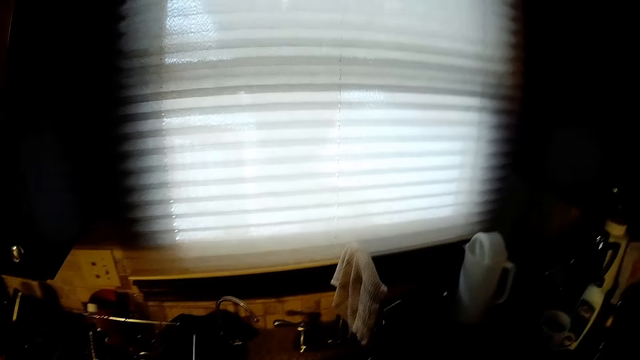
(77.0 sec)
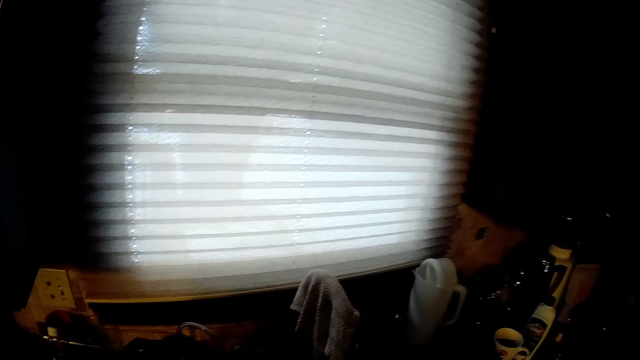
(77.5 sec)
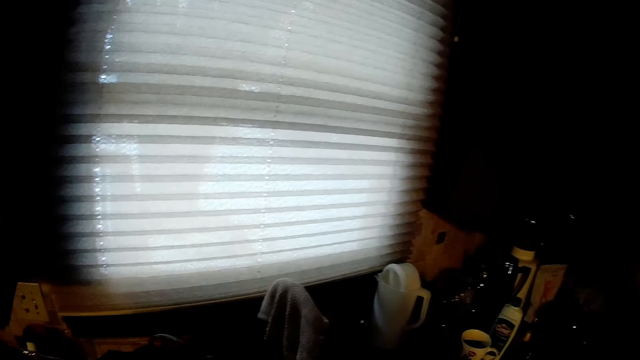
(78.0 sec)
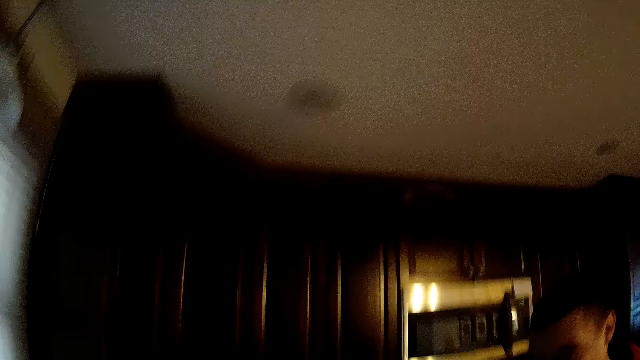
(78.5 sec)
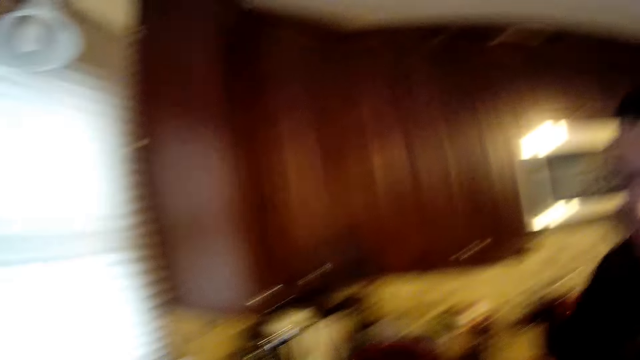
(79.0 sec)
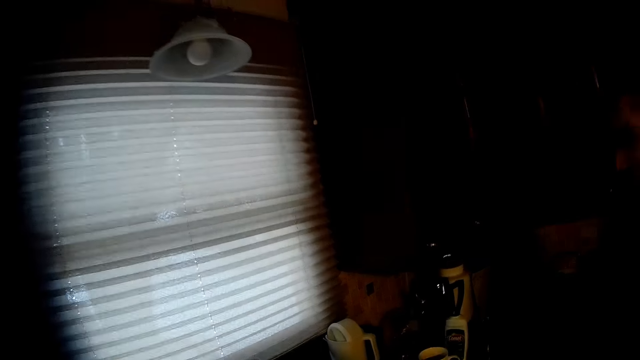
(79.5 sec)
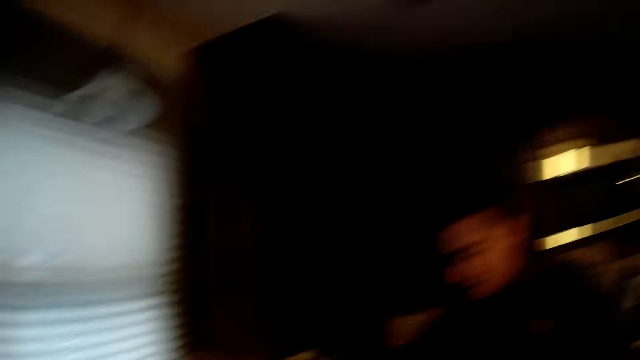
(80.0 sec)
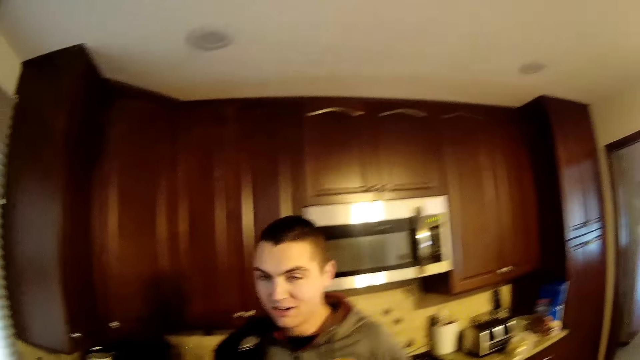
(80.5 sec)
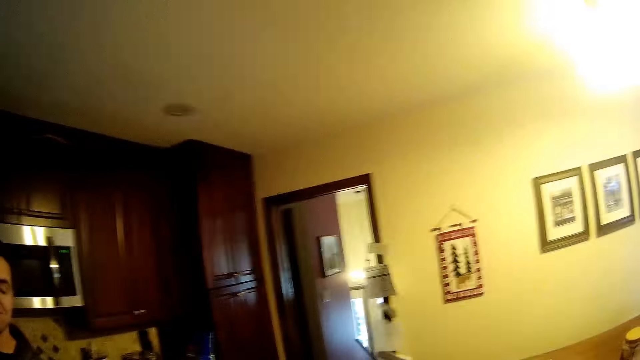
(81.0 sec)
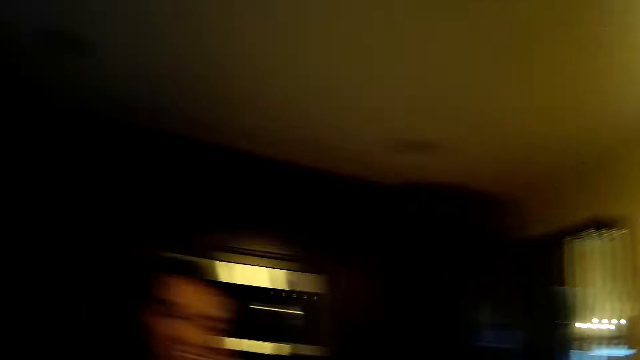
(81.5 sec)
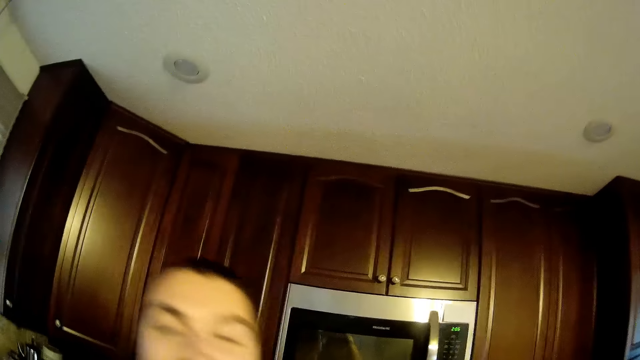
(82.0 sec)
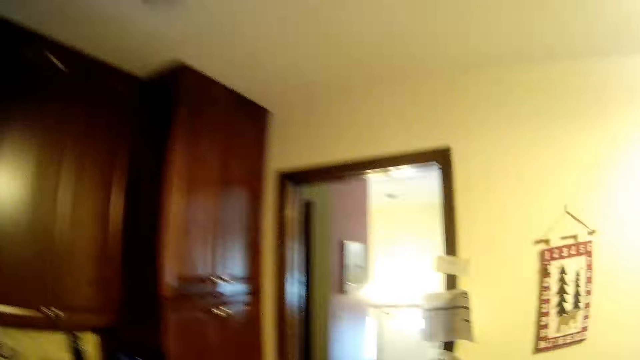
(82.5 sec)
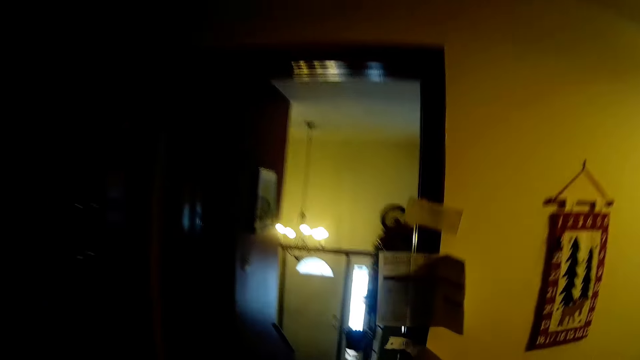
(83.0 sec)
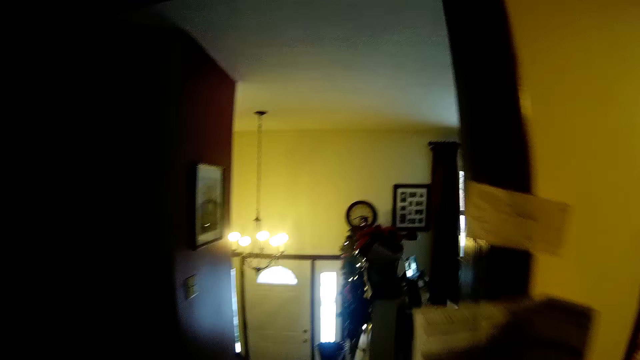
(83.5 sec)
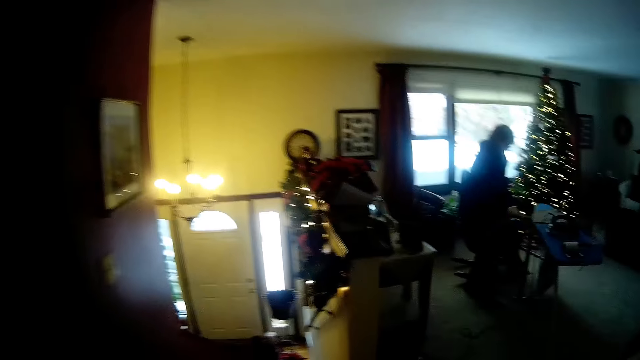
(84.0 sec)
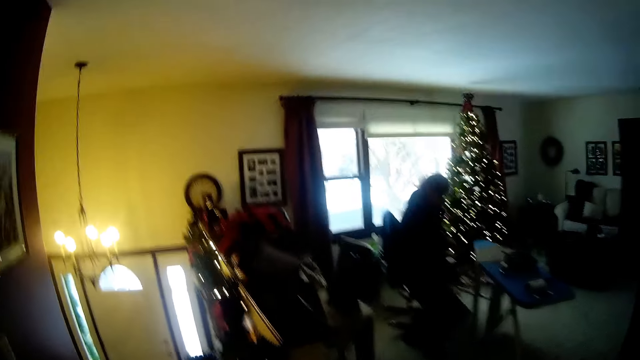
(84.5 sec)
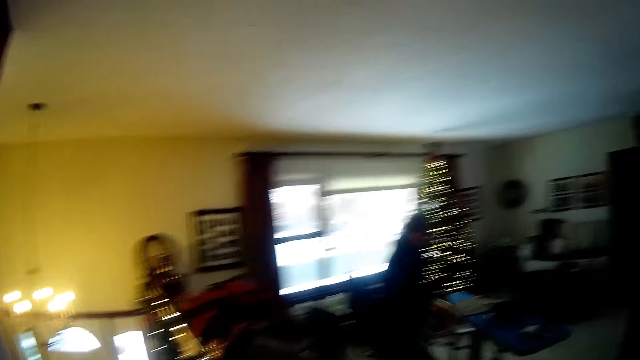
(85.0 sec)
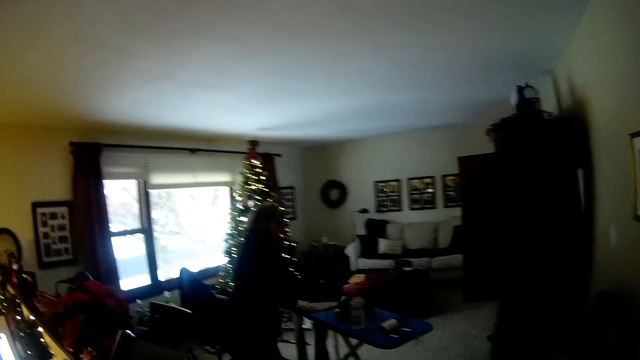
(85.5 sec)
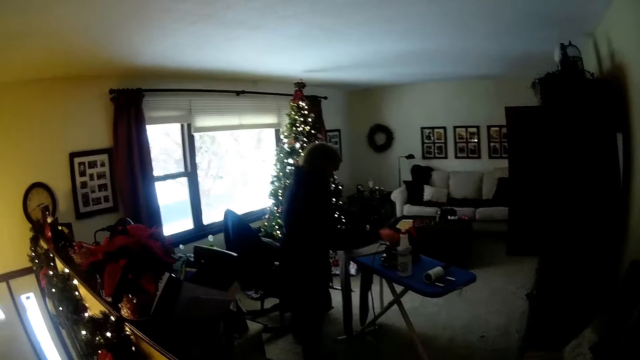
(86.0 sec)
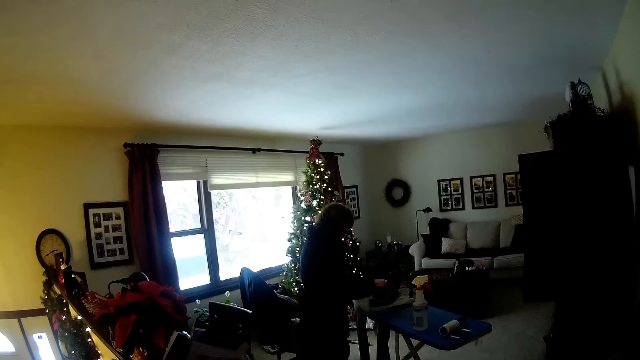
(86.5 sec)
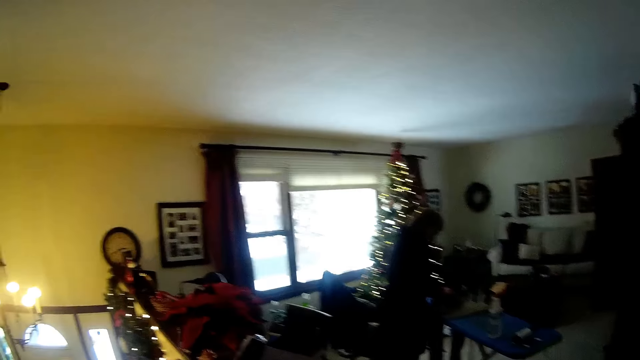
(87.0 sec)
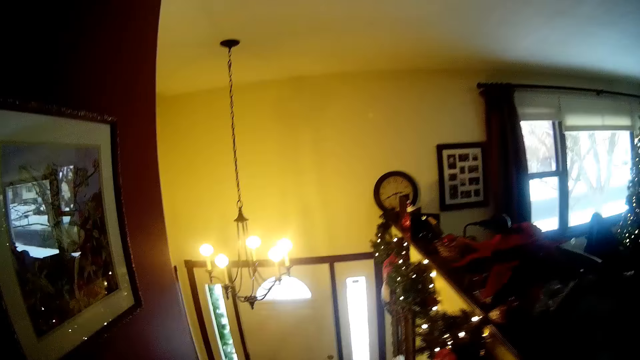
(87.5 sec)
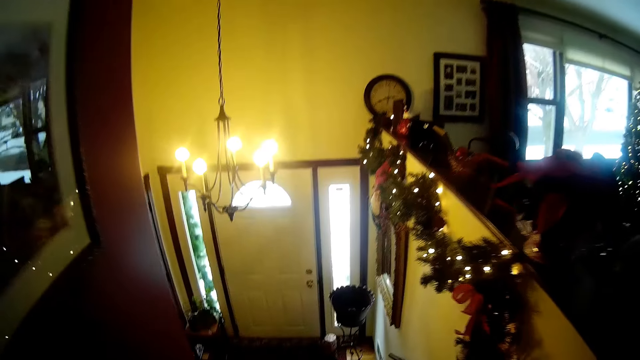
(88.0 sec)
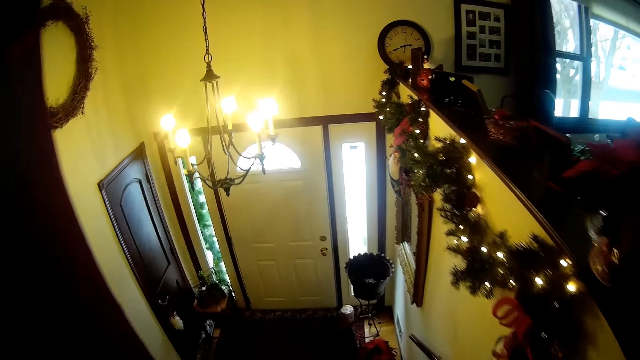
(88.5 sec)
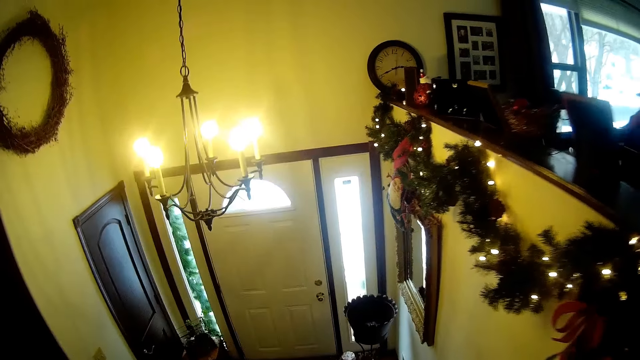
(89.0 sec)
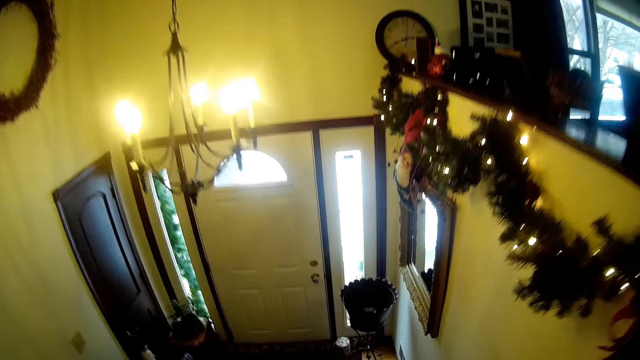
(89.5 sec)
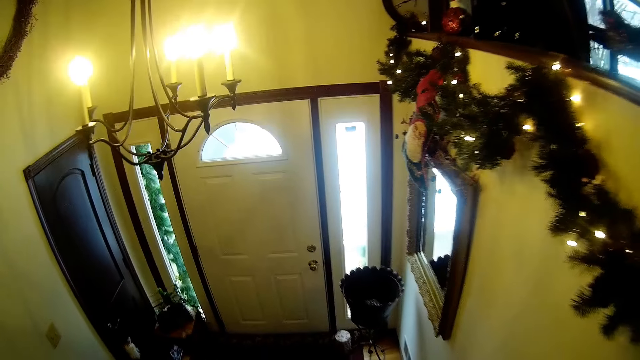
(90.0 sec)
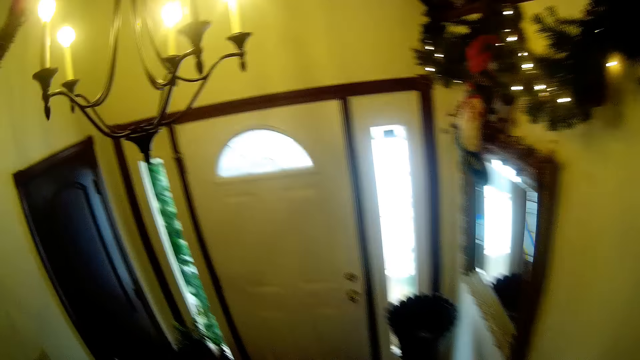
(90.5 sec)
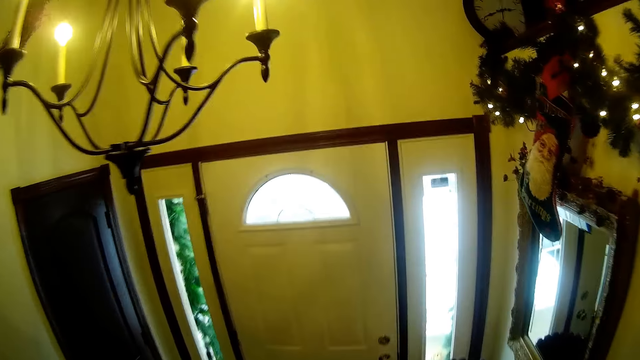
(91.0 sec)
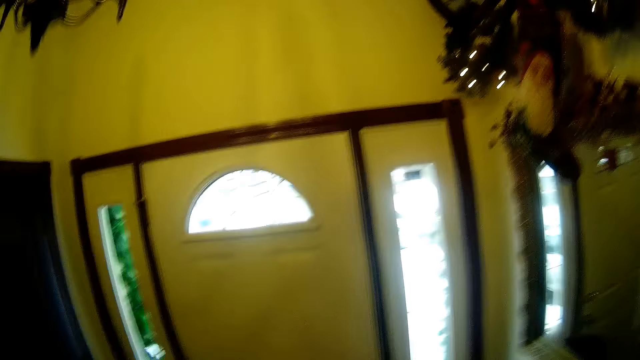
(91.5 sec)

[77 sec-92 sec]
The camera wearer turns around. They interact with a man. The man stands beside the camera wearer. The camera wearer walks around and irons cloth on a table. Another man irons a cloth. The camera wearer turns around and walks down the stairs.

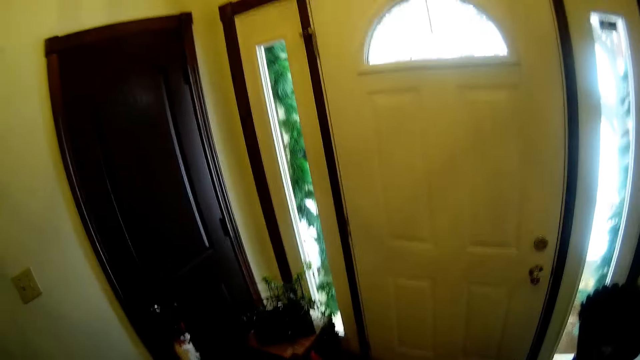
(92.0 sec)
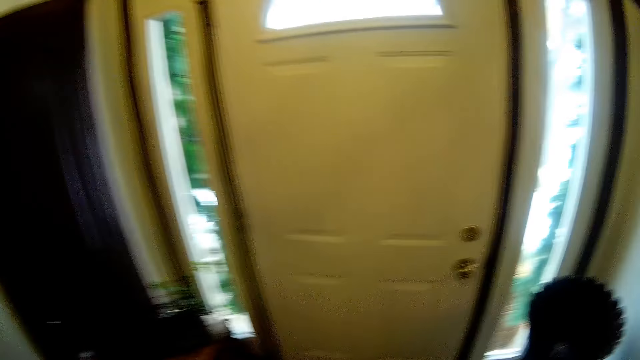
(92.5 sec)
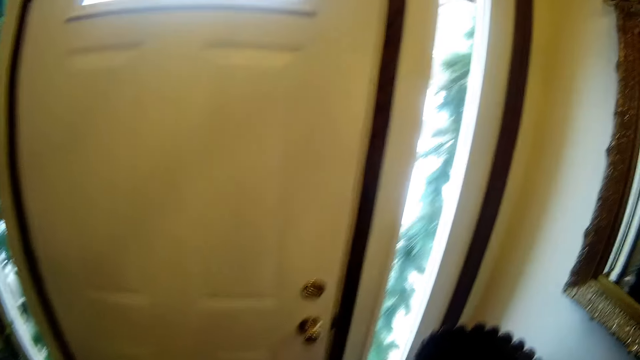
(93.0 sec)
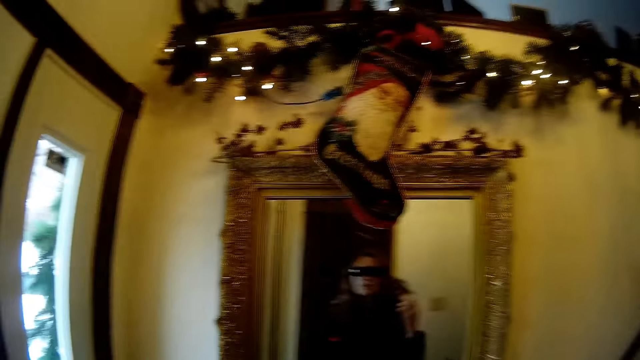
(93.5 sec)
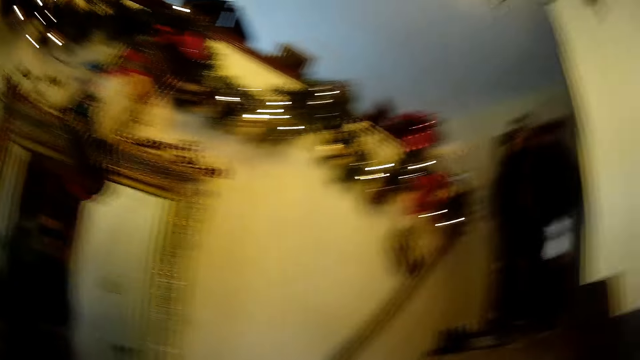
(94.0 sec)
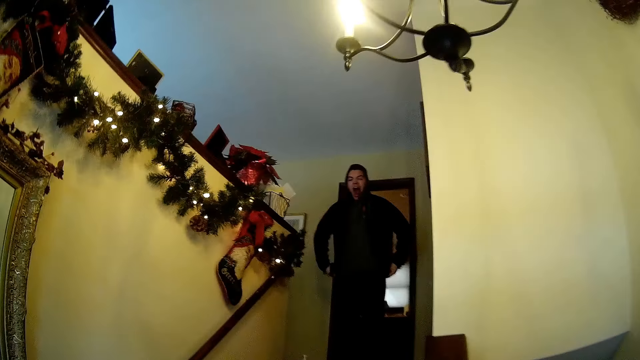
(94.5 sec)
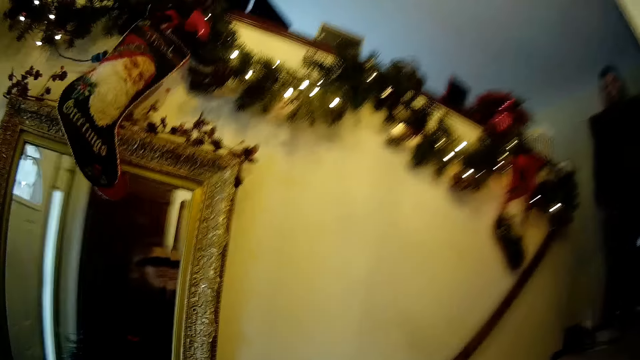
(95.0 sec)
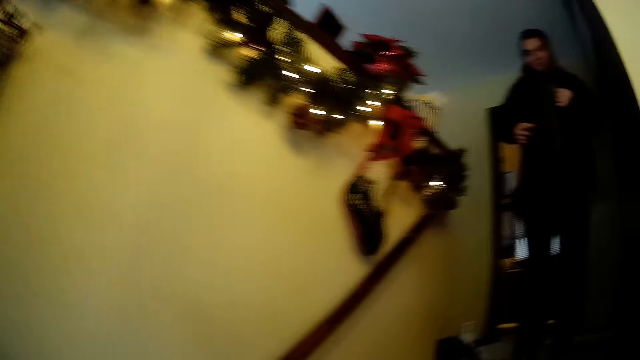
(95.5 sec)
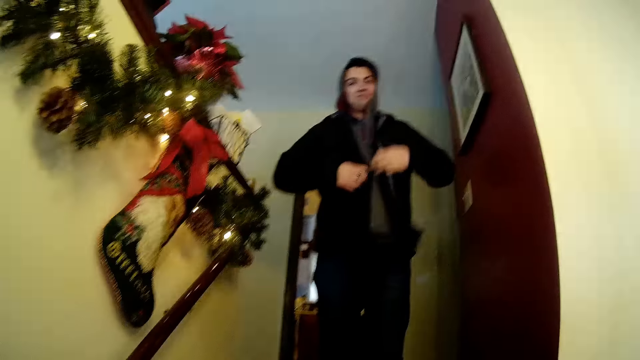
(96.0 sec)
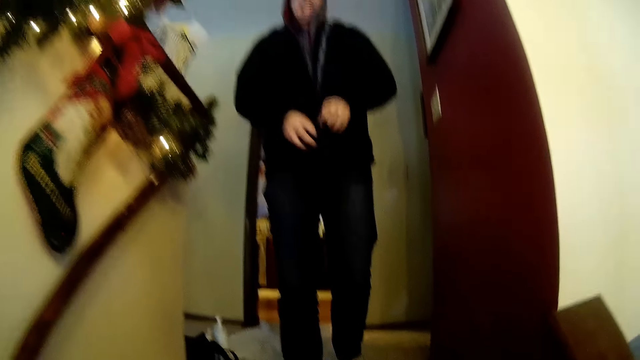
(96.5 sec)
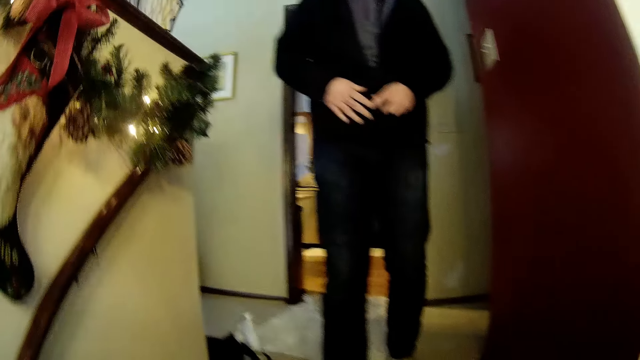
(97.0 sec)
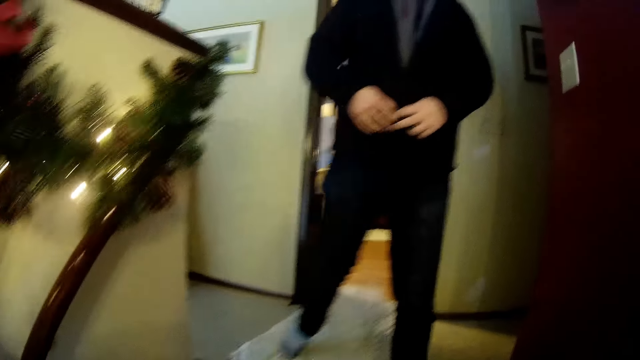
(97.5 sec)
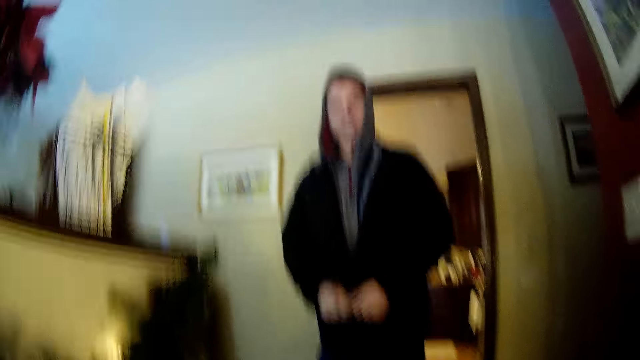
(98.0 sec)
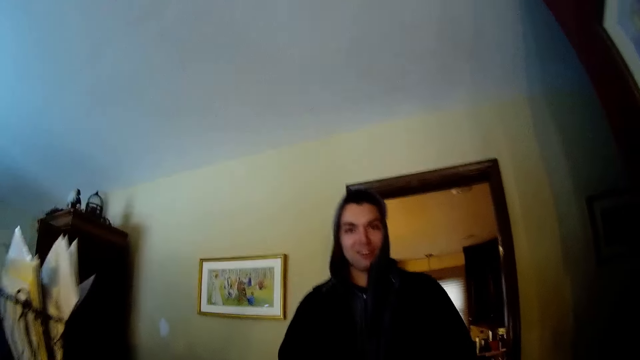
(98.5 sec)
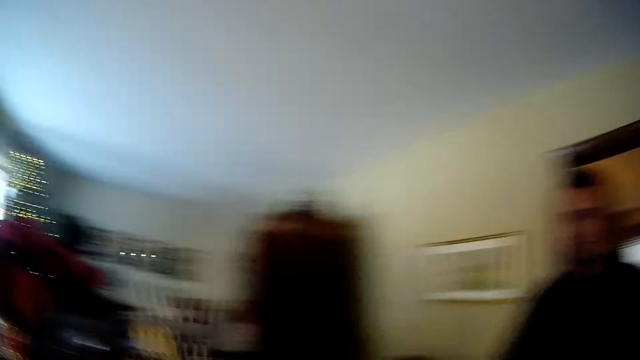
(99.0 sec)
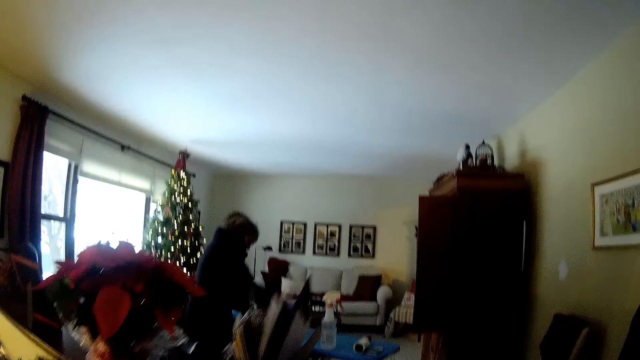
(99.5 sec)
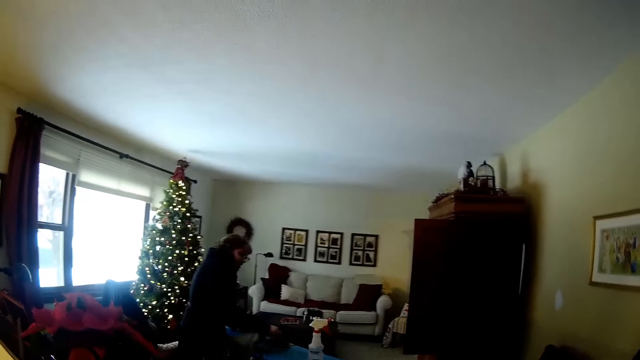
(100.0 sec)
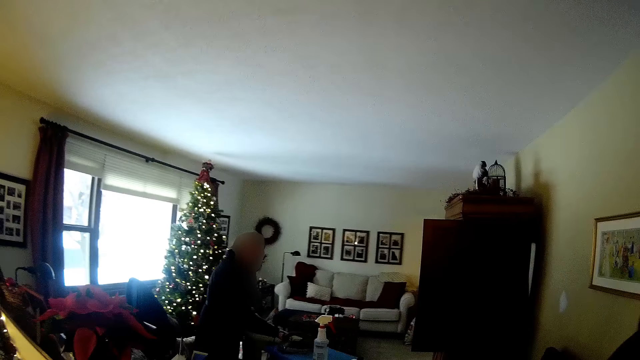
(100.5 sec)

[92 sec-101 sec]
The camera wearer turns around. They interact with the man. The man walks down the stairs. The camera wearer walks up the stairs.
